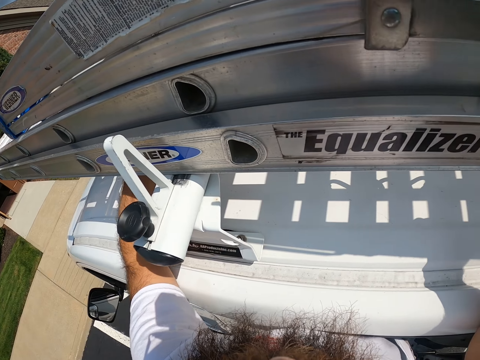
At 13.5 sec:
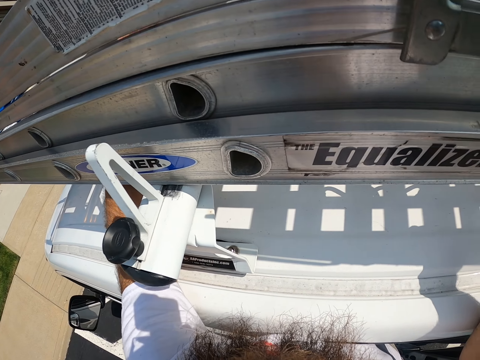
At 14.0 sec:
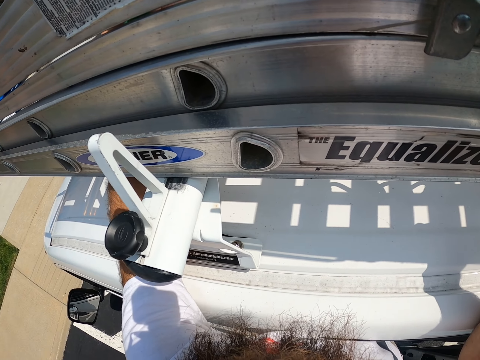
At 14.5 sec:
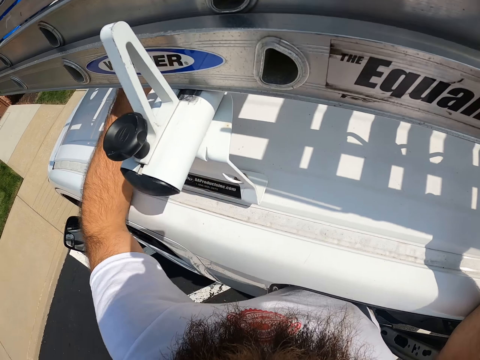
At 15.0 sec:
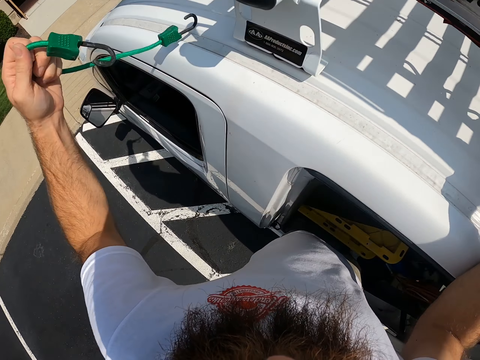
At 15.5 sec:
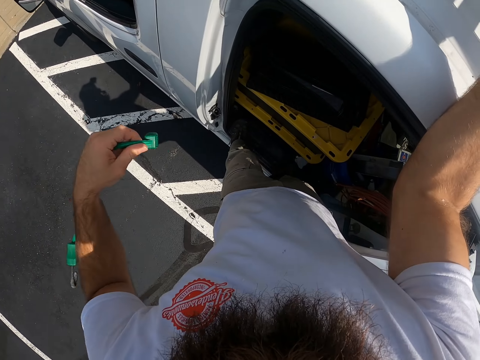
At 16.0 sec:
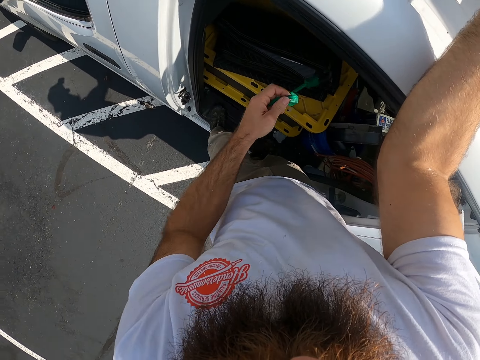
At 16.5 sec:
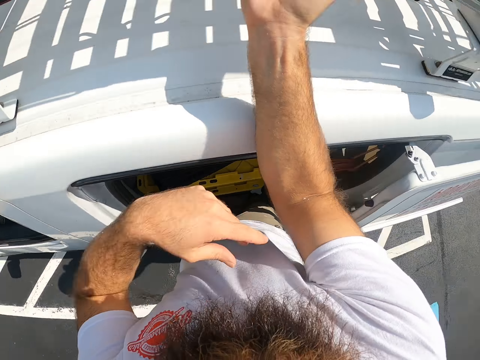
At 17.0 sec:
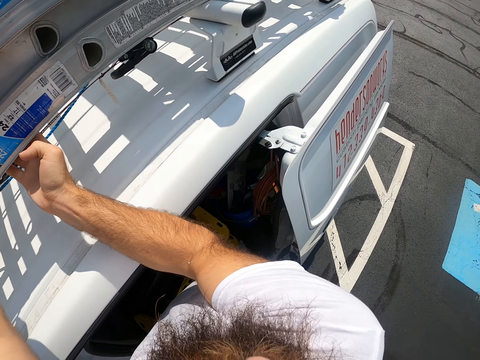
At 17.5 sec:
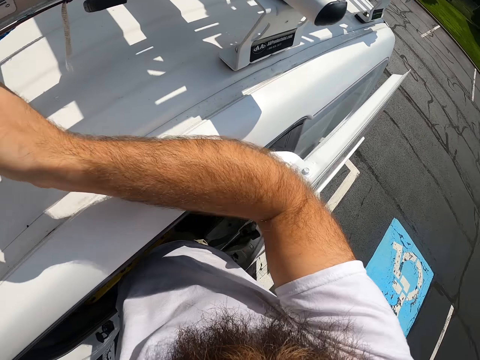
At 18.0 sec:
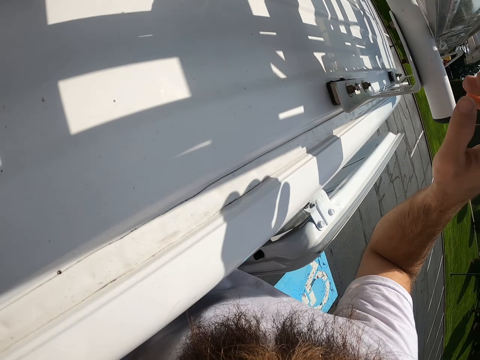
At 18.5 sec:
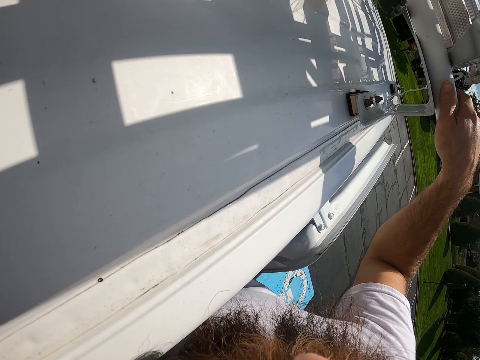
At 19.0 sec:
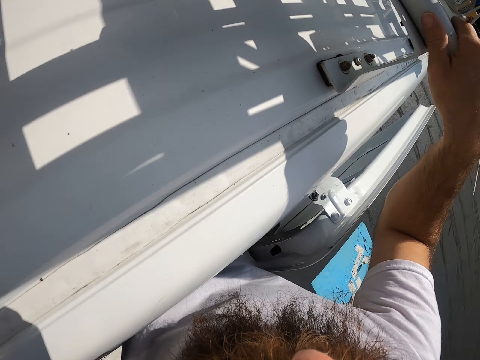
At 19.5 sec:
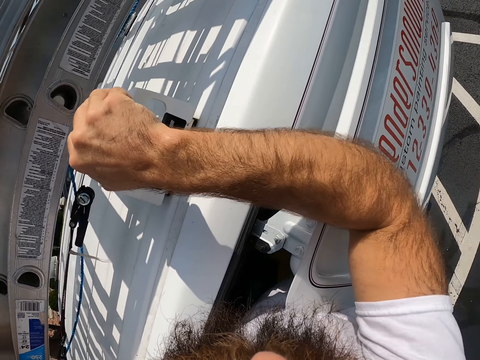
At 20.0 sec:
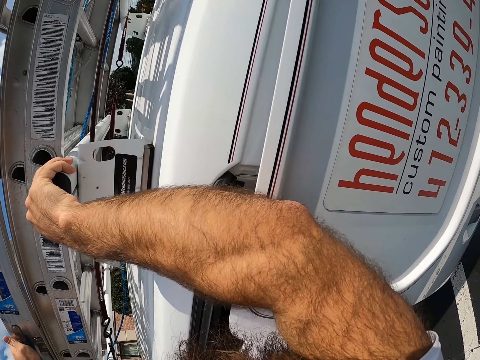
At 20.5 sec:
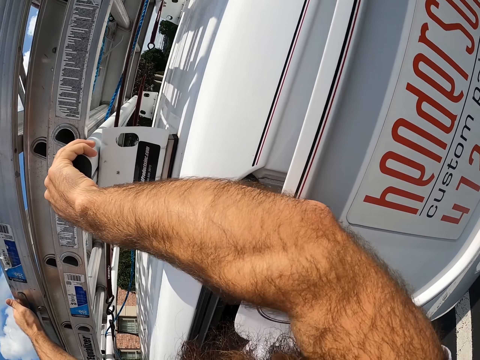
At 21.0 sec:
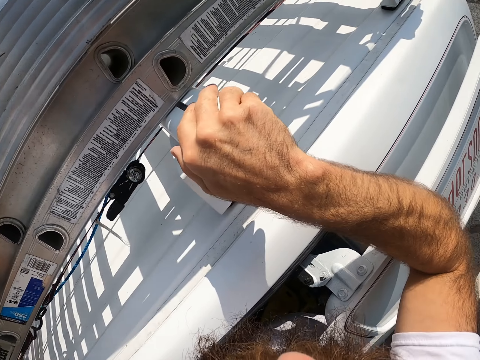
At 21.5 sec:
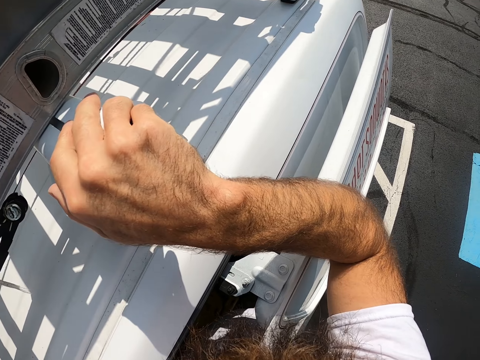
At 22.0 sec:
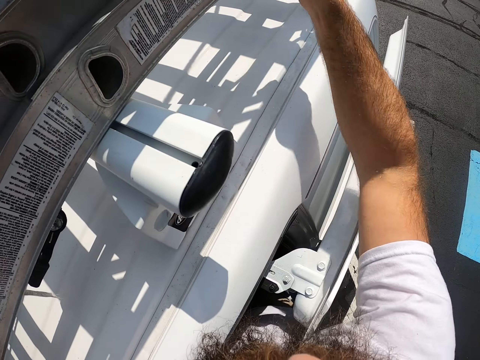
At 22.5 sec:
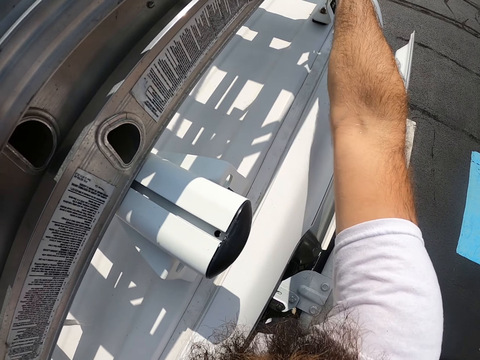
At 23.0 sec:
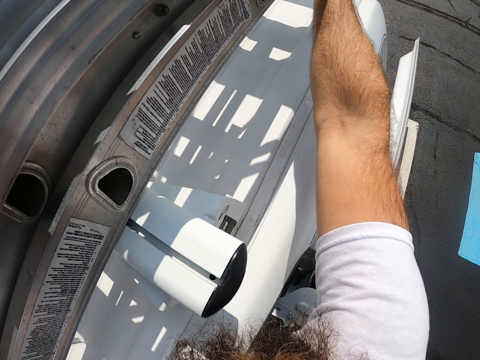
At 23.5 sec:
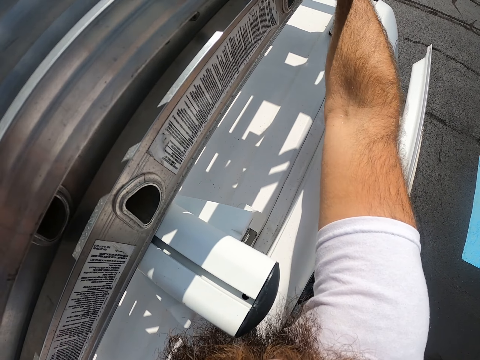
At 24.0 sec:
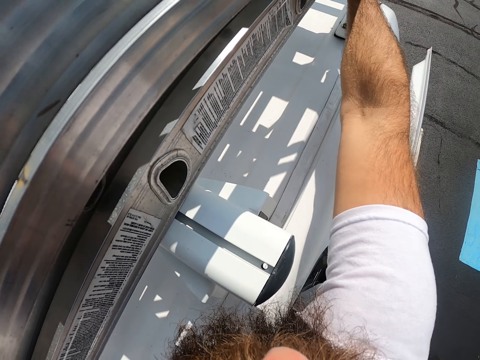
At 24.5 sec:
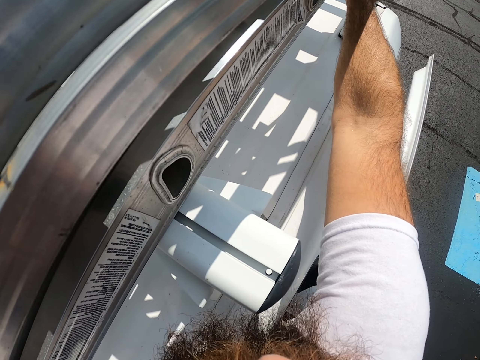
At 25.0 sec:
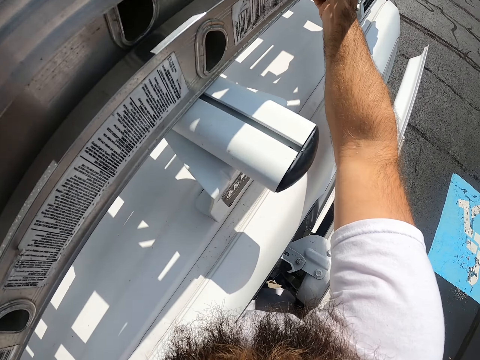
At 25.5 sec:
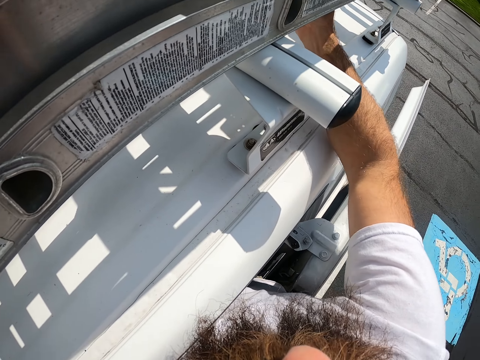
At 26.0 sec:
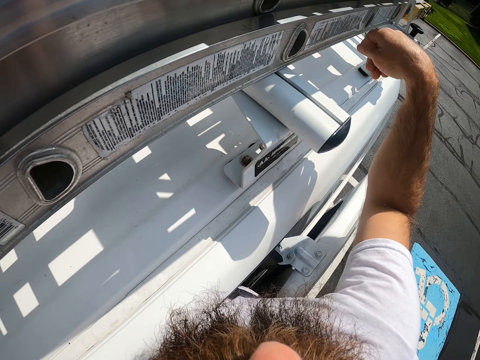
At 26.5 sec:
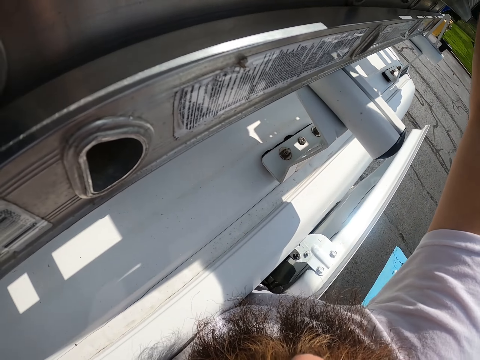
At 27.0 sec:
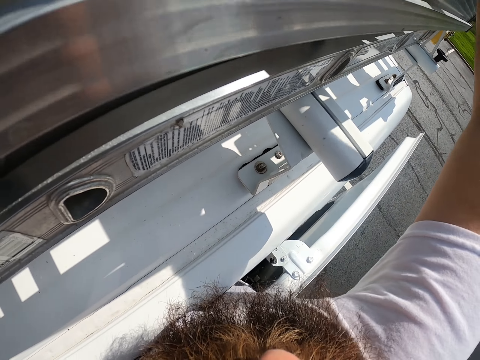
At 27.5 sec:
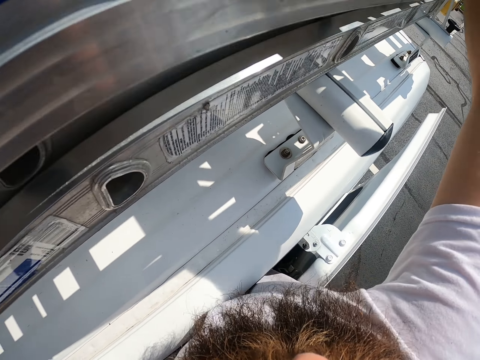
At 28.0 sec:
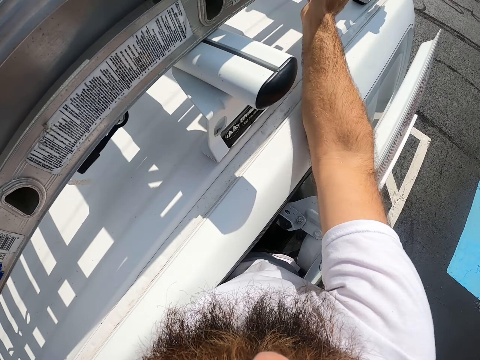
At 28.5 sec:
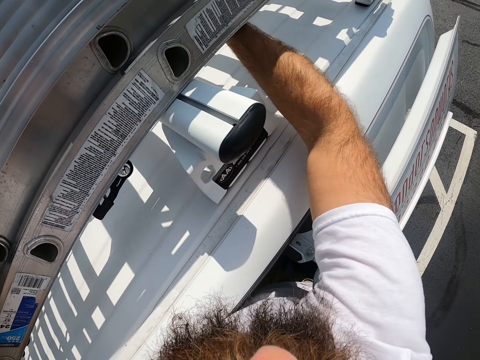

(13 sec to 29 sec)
The camera wearer picks up the strap with his left hand. He tosses the strap in the back of a truck. He loosens a strap on the stack of ladders with his right hand.

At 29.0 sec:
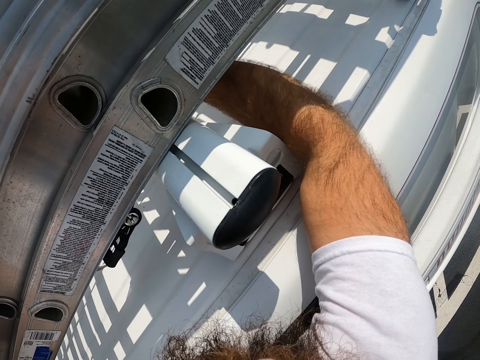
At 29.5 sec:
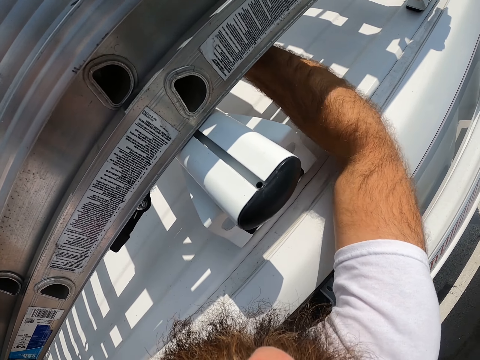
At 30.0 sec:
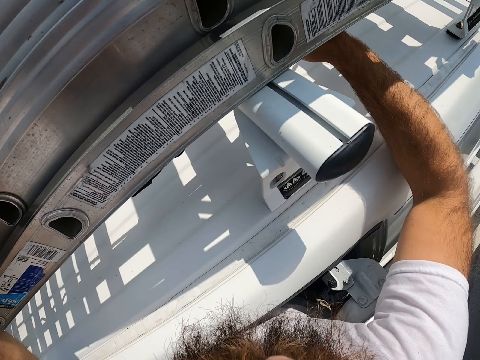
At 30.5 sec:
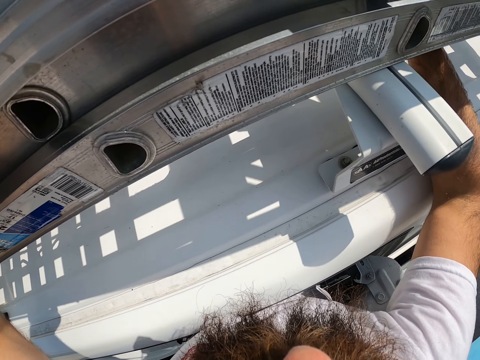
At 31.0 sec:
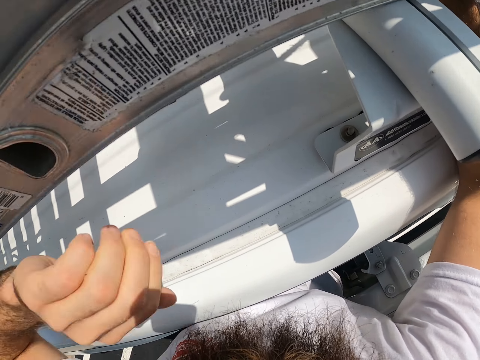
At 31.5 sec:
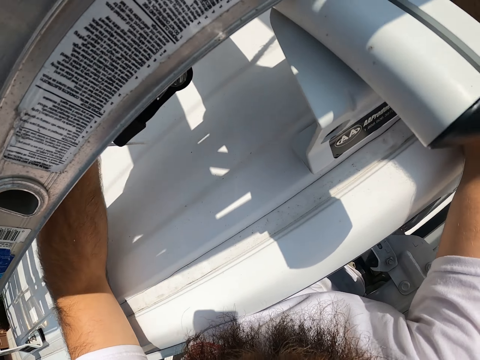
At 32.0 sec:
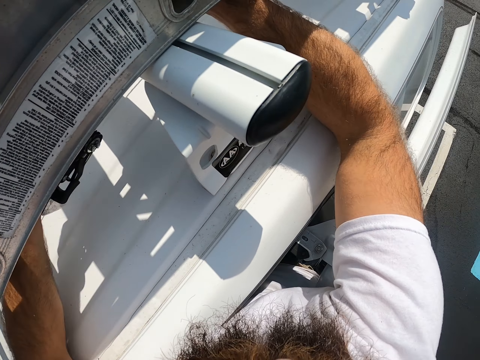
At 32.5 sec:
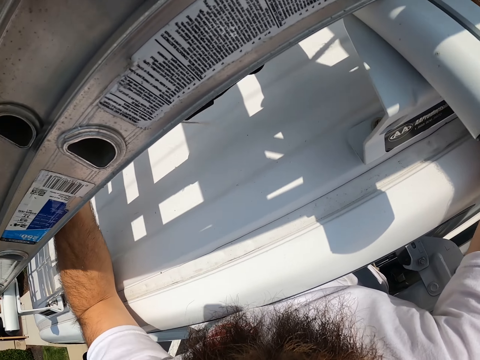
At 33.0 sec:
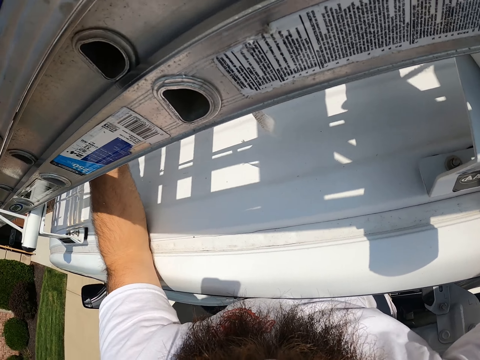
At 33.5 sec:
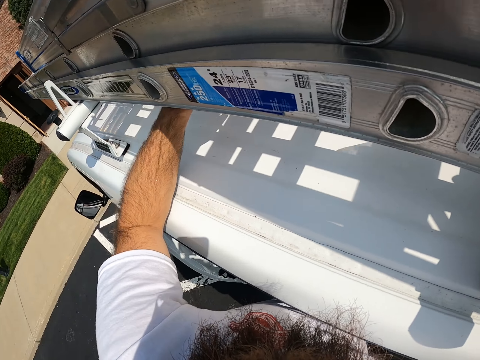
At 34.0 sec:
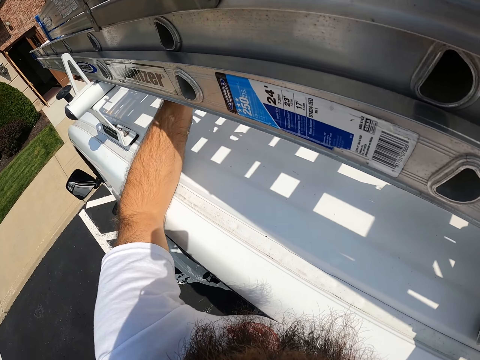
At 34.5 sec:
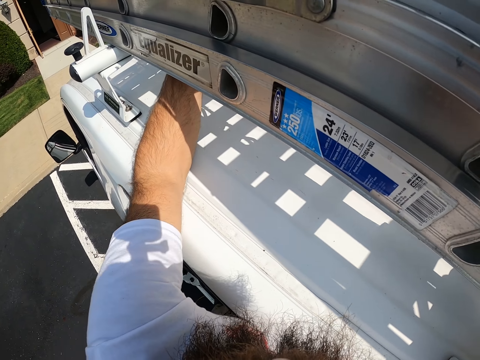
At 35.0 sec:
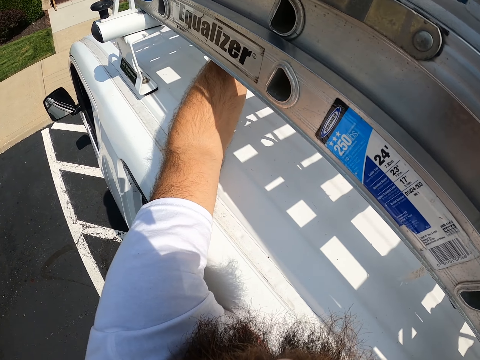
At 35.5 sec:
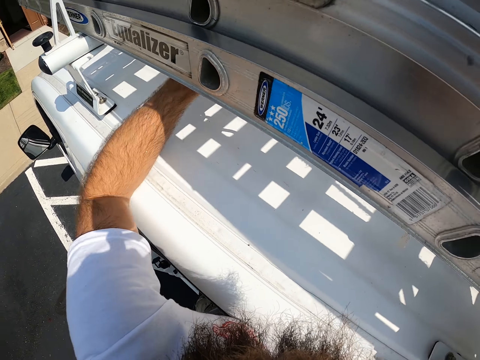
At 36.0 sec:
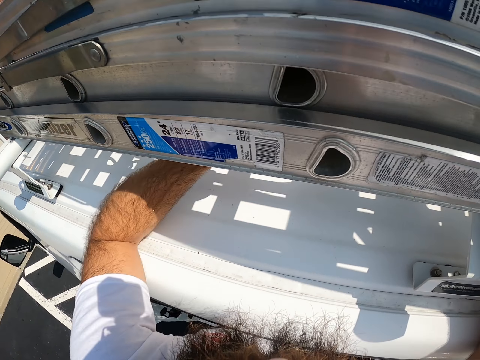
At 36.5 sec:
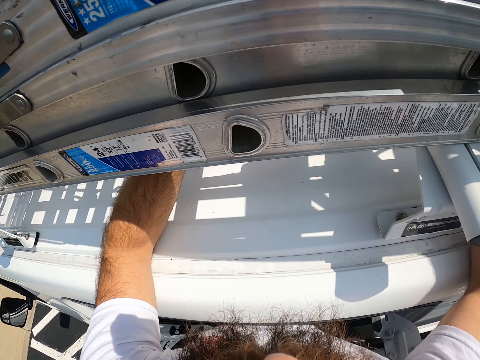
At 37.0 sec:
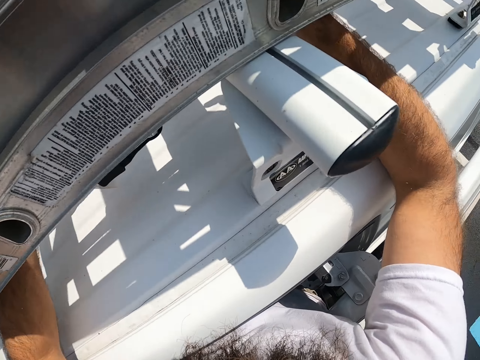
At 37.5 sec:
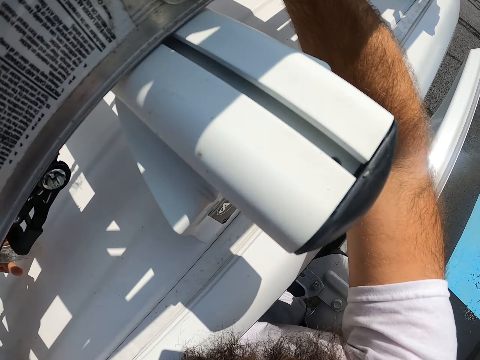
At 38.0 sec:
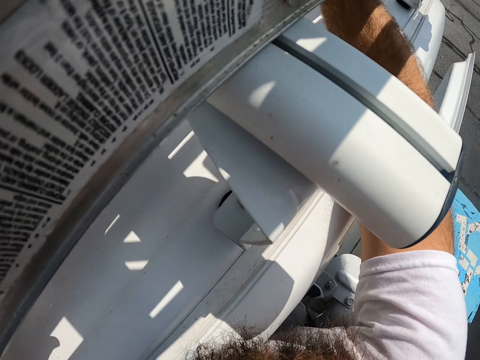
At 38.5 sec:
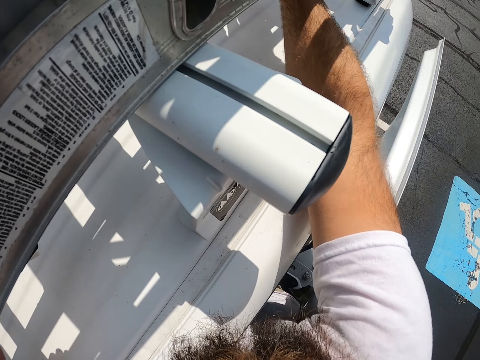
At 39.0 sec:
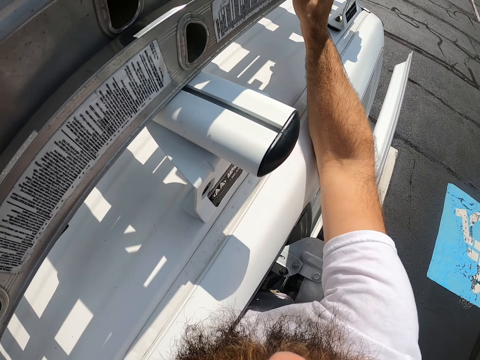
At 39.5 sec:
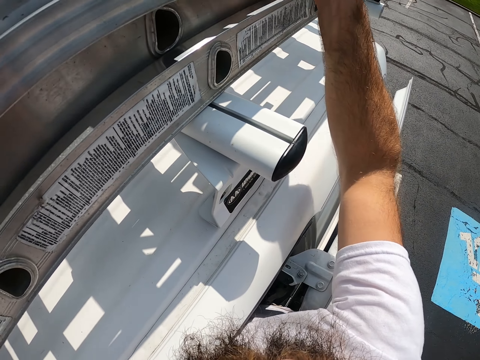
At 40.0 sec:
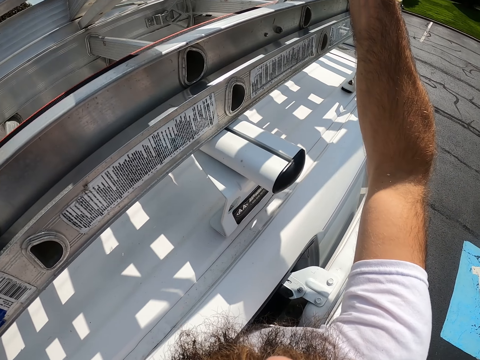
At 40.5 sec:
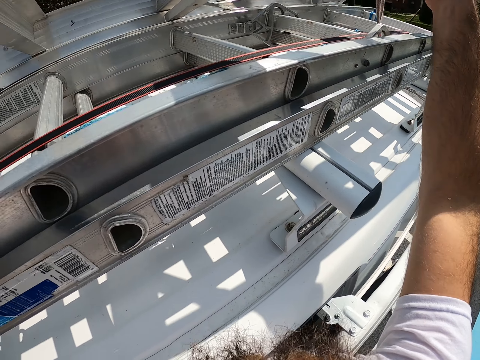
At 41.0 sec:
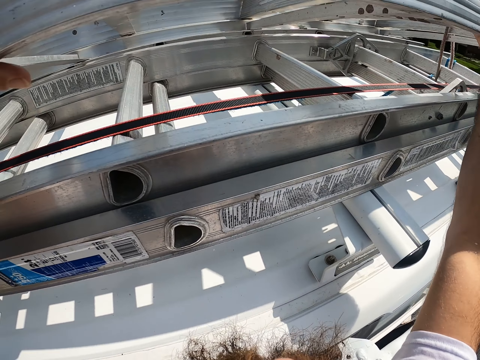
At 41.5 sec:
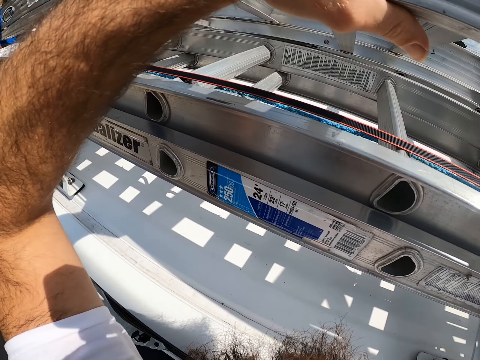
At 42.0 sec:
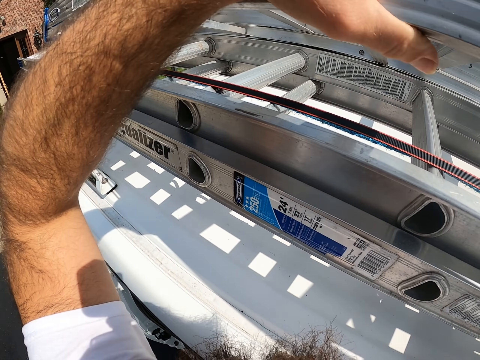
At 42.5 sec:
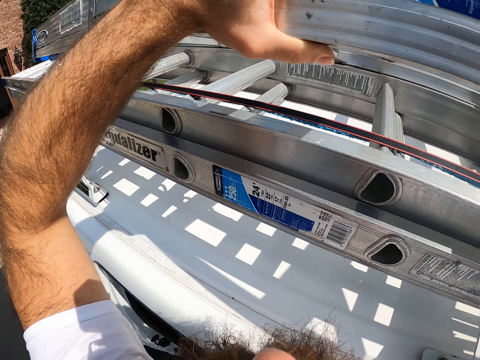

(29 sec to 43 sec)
The camera wearer loosens a strap on the stack of ladders with both hands. They lift up a ladder on its side with both hands.
